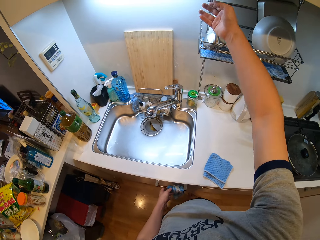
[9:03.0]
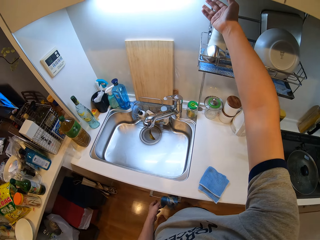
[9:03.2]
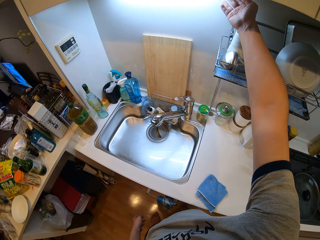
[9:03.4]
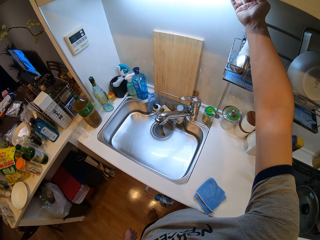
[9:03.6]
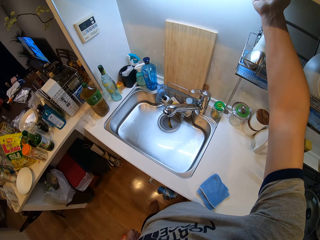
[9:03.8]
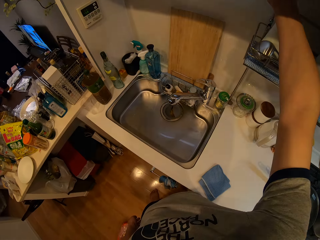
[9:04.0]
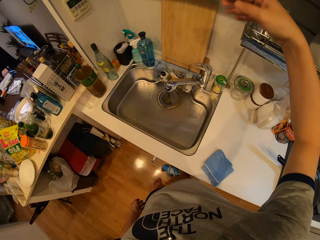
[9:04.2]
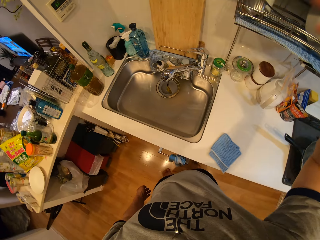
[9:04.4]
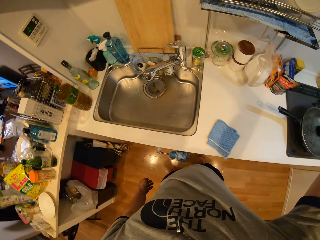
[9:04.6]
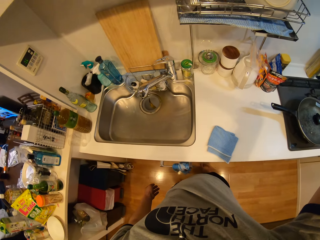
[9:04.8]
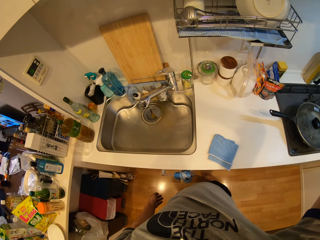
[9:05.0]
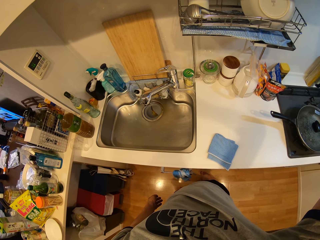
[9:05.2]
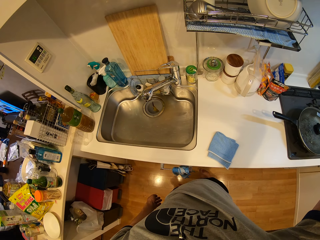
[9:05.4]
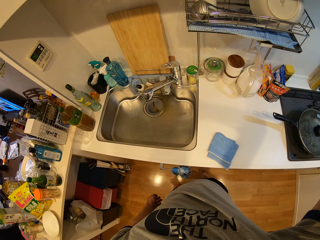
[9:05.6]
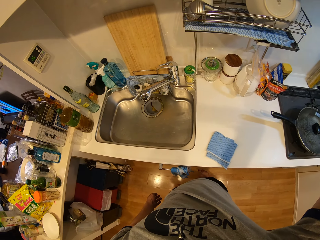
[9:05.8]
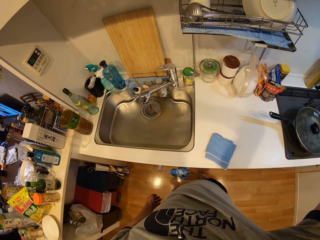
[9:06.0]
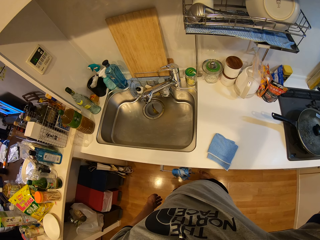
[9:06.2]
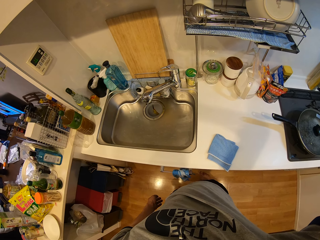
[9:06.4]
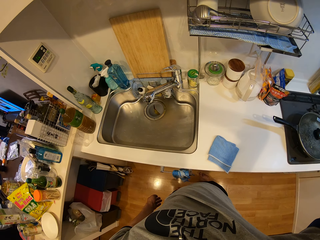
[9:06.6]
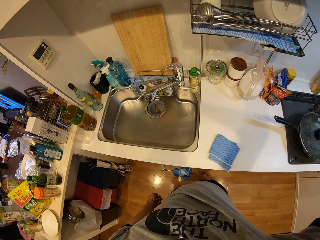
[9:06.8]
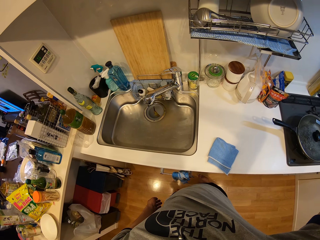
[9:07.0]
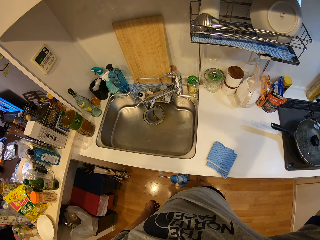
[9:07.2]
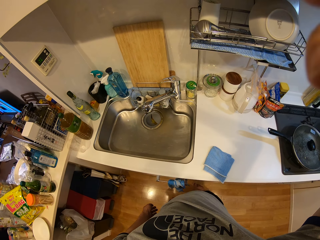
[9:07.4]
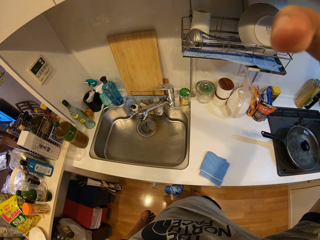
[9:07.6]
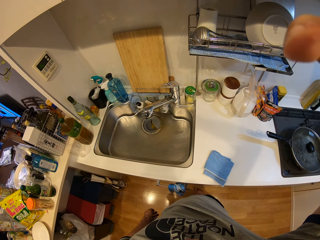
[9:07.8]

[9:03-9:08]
The camera wearer puts off the light above the zinc.
